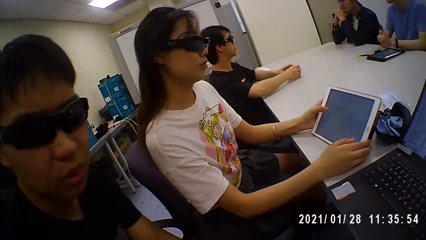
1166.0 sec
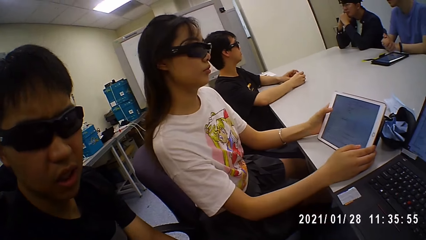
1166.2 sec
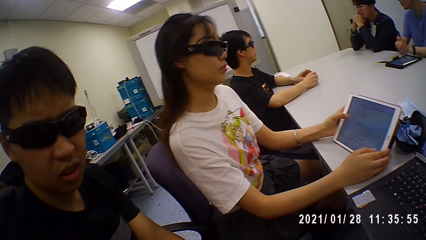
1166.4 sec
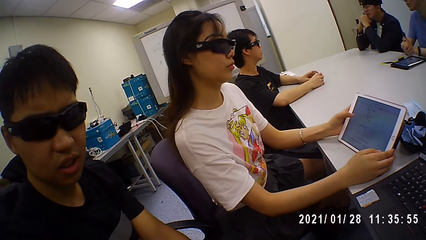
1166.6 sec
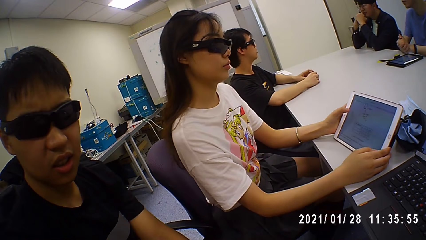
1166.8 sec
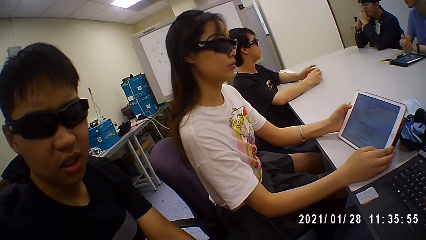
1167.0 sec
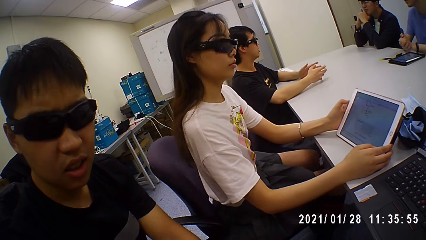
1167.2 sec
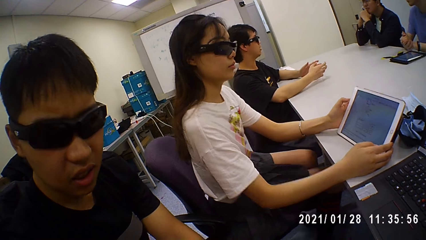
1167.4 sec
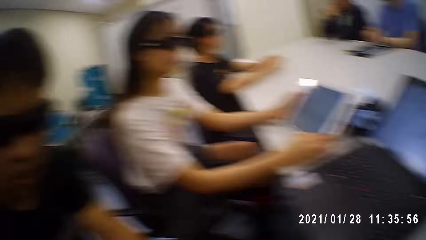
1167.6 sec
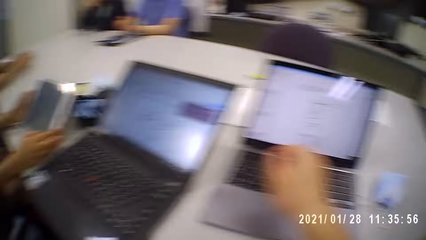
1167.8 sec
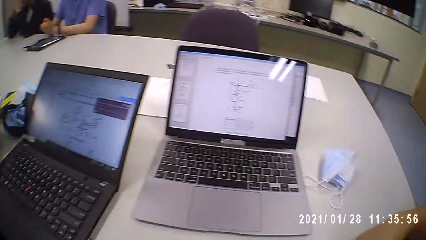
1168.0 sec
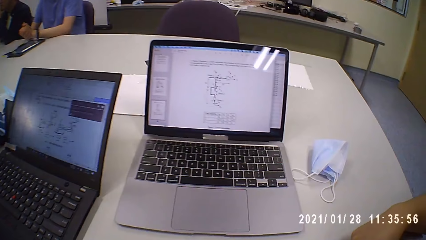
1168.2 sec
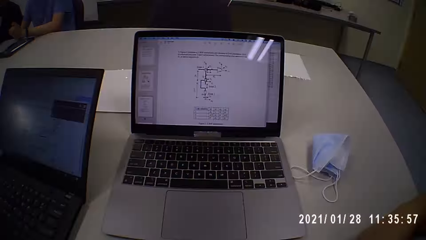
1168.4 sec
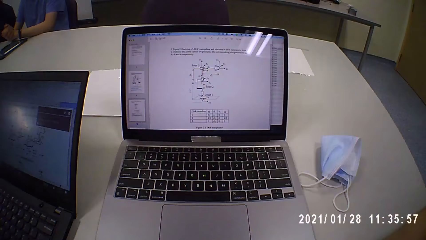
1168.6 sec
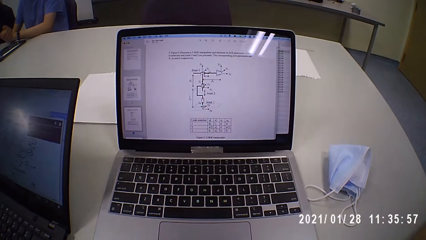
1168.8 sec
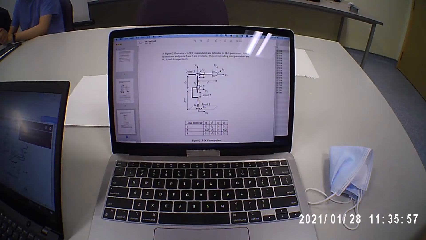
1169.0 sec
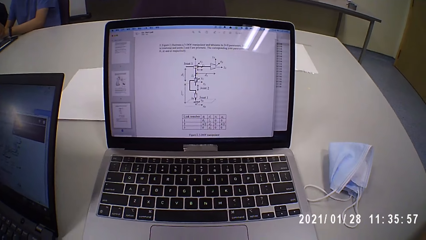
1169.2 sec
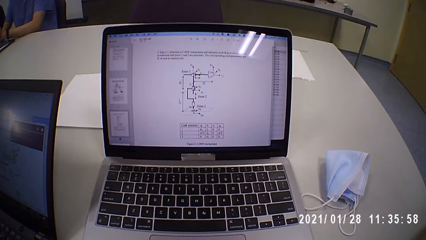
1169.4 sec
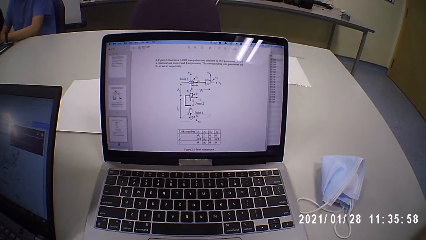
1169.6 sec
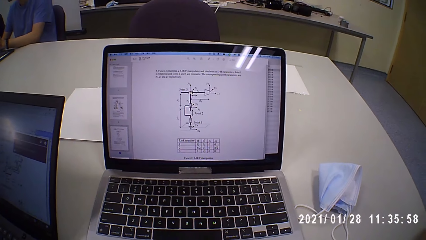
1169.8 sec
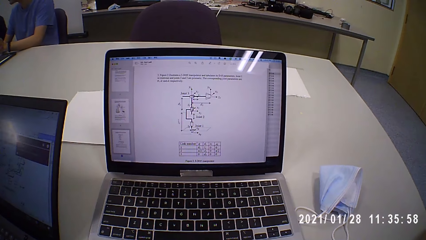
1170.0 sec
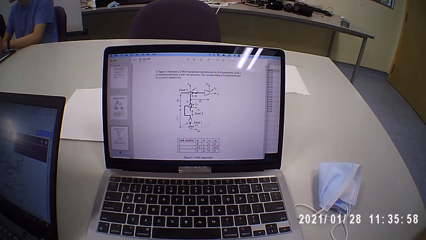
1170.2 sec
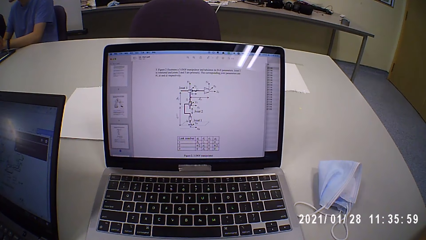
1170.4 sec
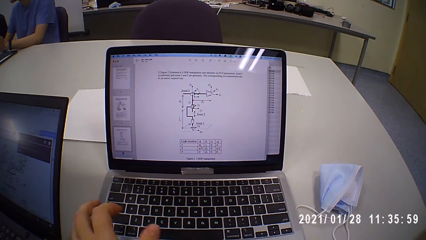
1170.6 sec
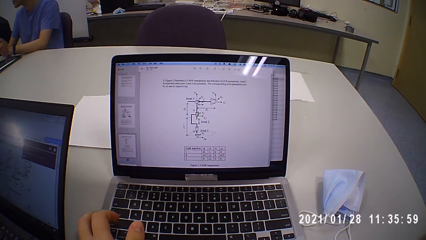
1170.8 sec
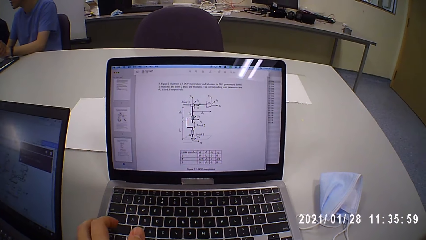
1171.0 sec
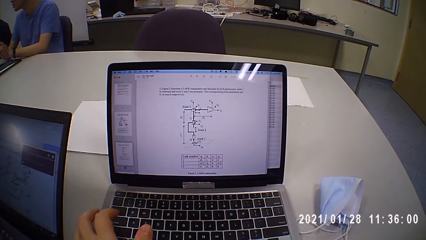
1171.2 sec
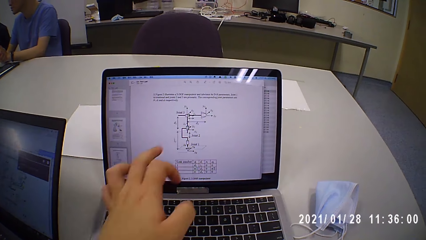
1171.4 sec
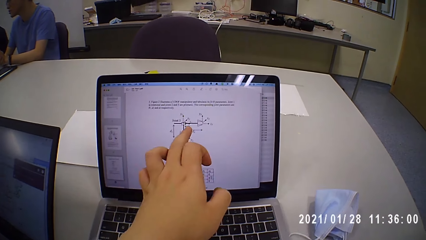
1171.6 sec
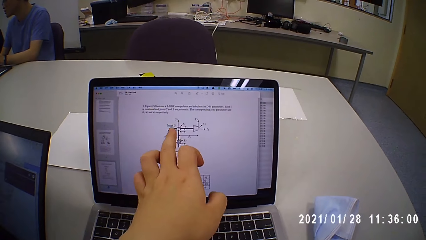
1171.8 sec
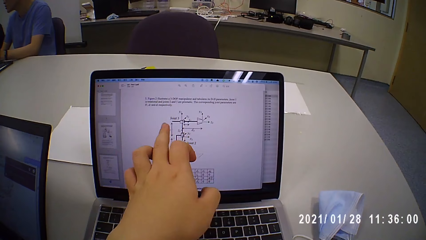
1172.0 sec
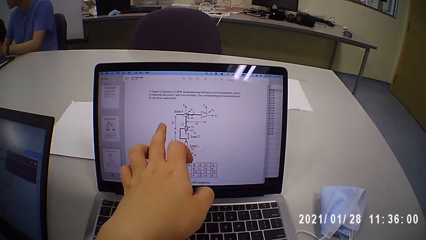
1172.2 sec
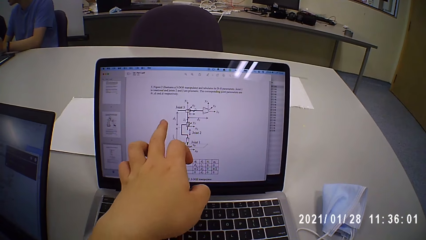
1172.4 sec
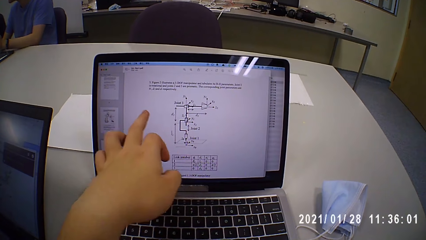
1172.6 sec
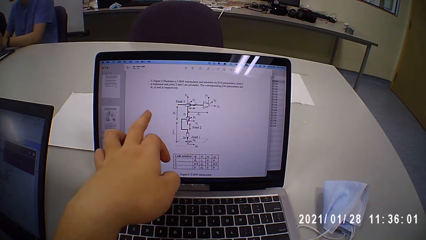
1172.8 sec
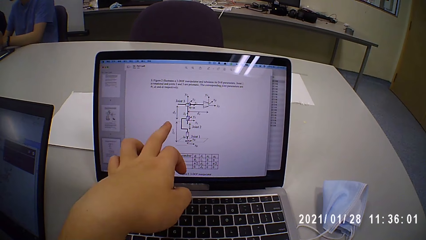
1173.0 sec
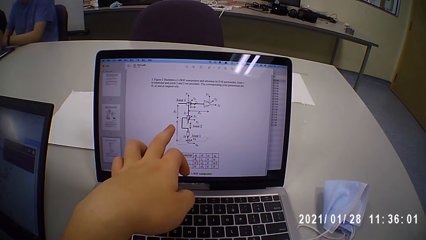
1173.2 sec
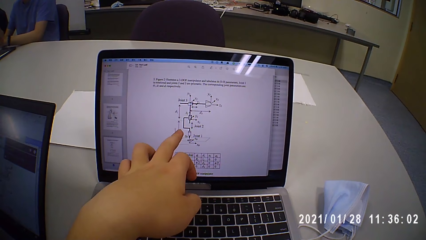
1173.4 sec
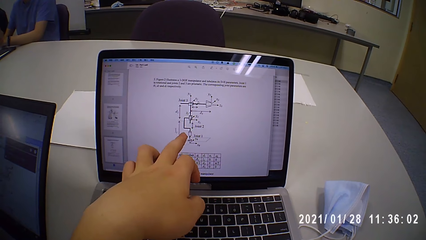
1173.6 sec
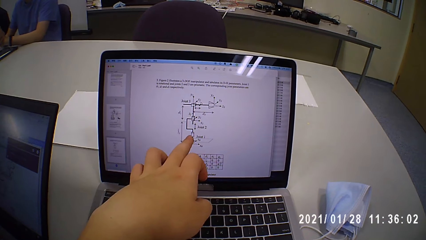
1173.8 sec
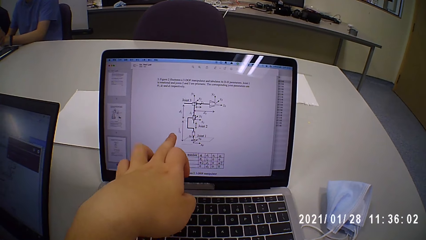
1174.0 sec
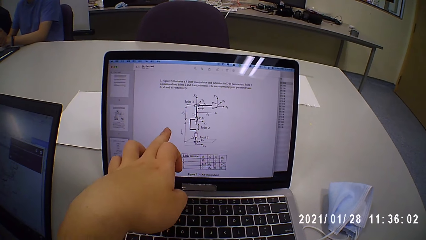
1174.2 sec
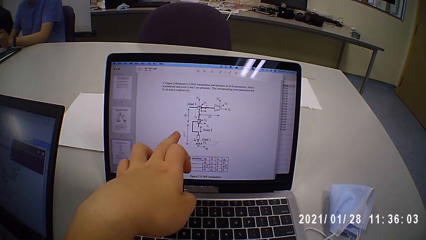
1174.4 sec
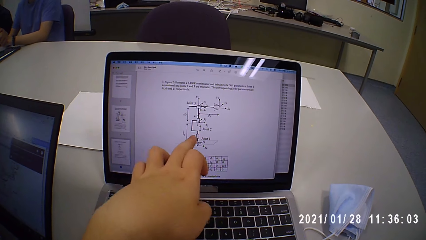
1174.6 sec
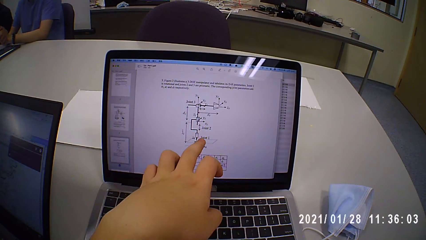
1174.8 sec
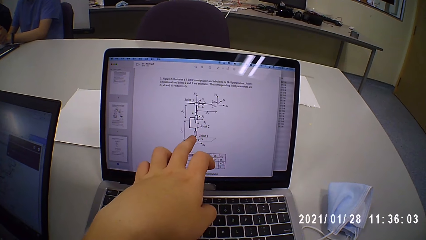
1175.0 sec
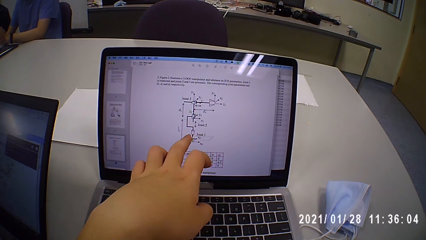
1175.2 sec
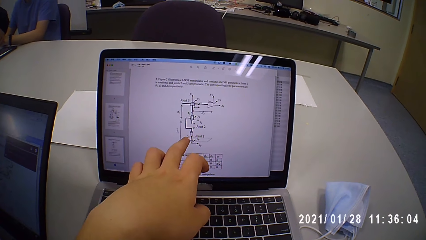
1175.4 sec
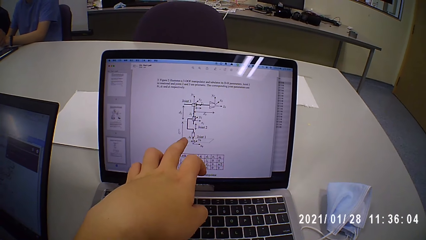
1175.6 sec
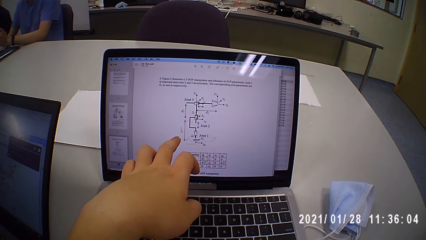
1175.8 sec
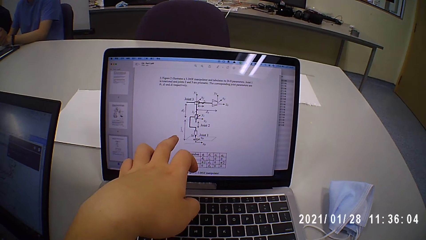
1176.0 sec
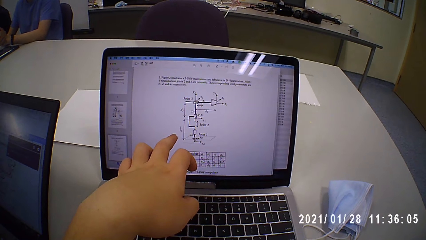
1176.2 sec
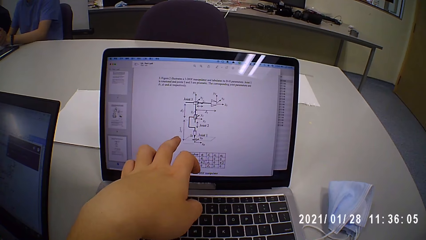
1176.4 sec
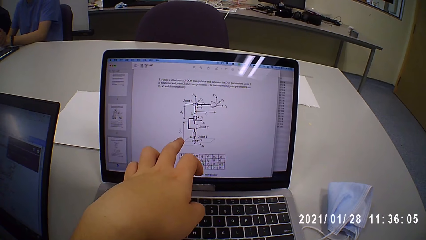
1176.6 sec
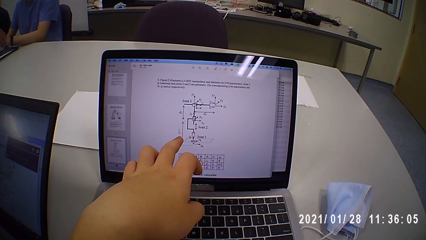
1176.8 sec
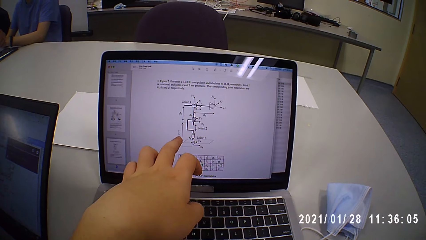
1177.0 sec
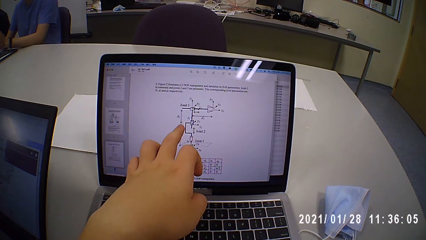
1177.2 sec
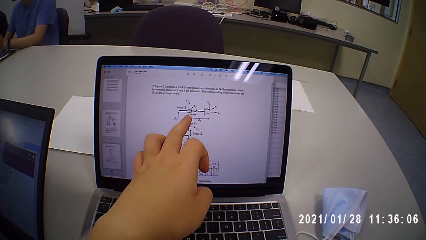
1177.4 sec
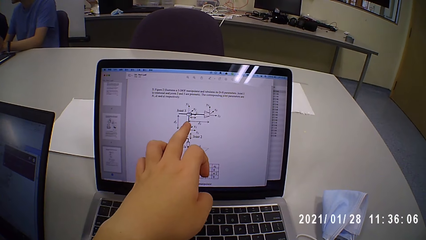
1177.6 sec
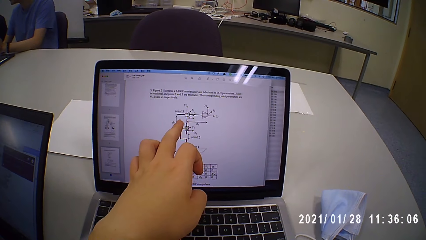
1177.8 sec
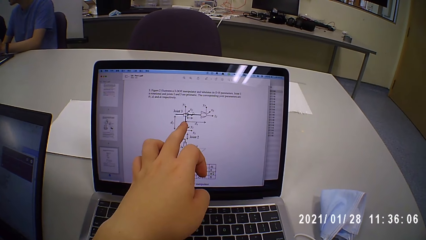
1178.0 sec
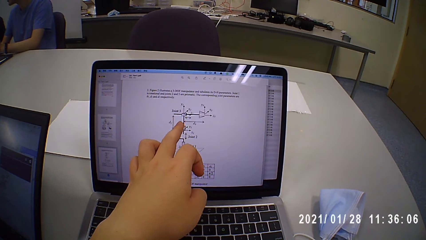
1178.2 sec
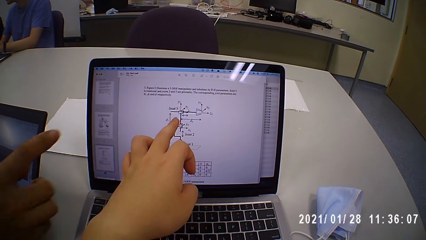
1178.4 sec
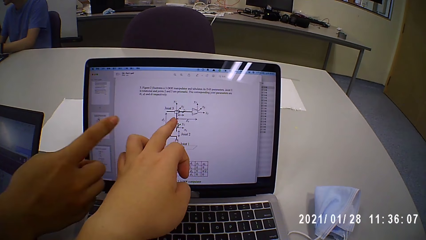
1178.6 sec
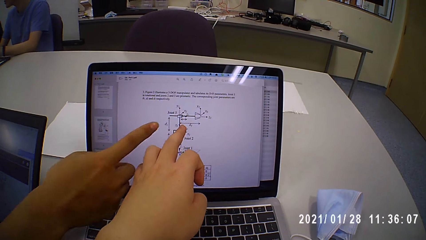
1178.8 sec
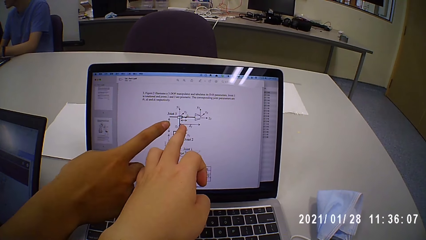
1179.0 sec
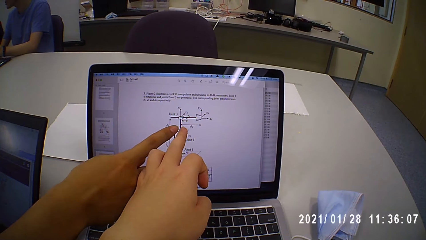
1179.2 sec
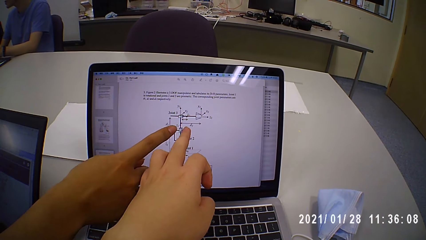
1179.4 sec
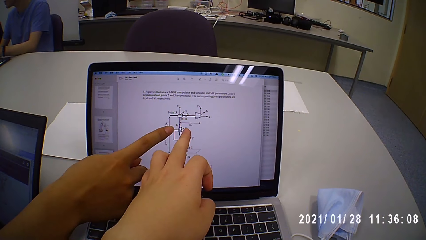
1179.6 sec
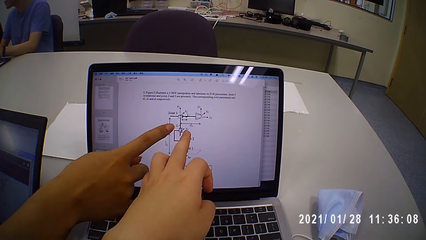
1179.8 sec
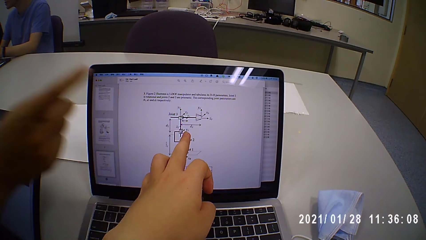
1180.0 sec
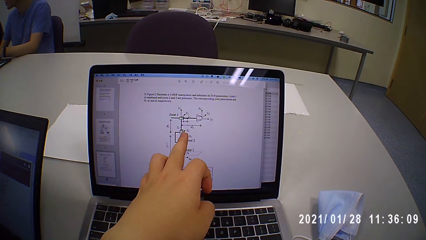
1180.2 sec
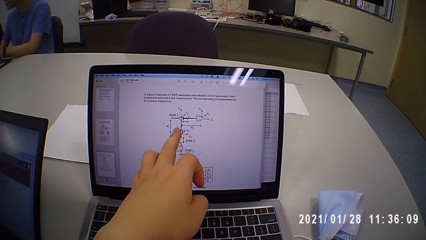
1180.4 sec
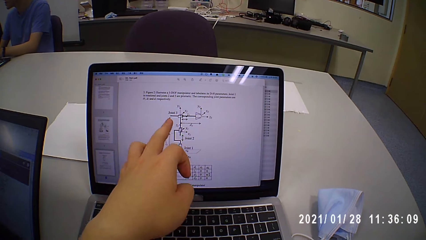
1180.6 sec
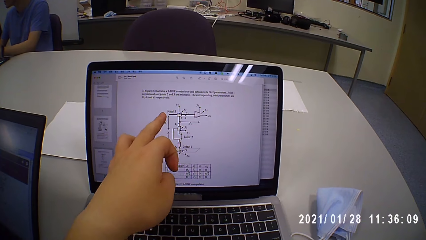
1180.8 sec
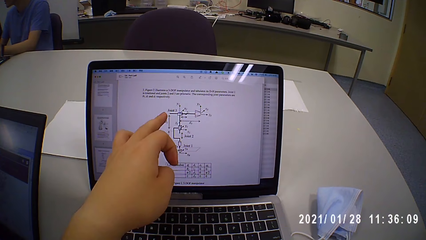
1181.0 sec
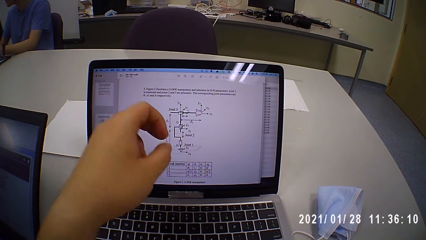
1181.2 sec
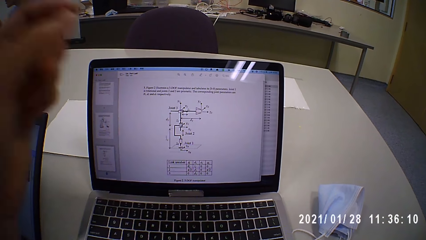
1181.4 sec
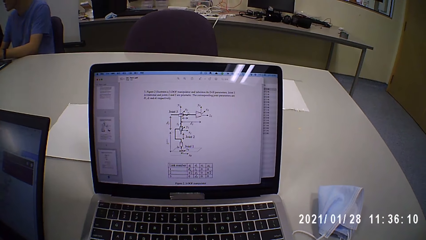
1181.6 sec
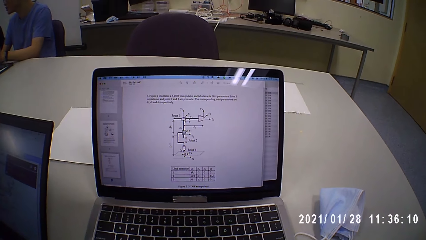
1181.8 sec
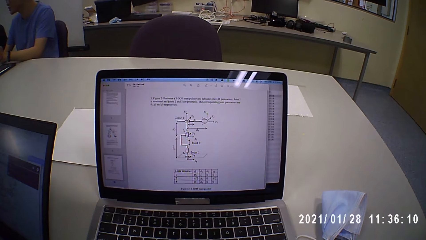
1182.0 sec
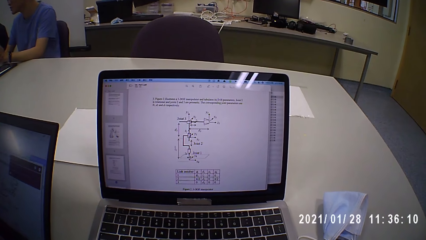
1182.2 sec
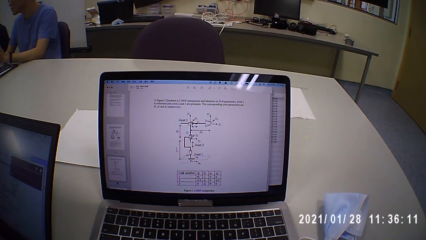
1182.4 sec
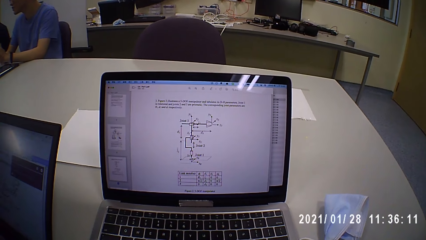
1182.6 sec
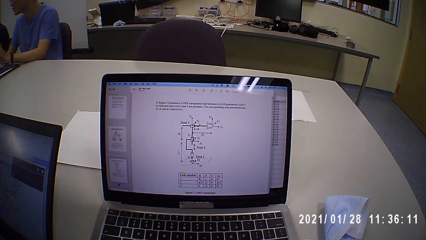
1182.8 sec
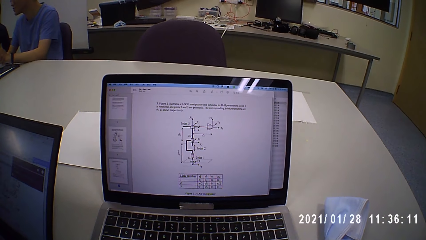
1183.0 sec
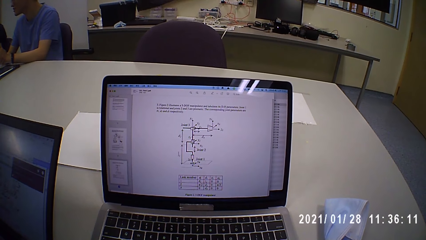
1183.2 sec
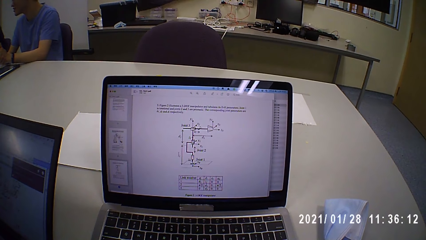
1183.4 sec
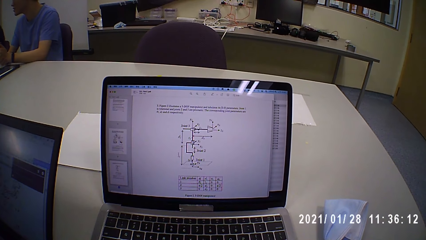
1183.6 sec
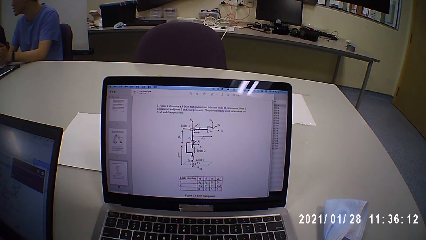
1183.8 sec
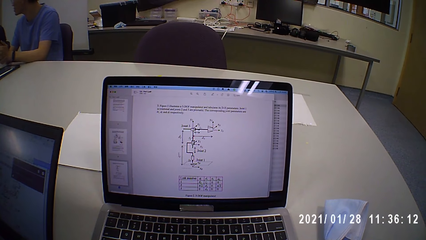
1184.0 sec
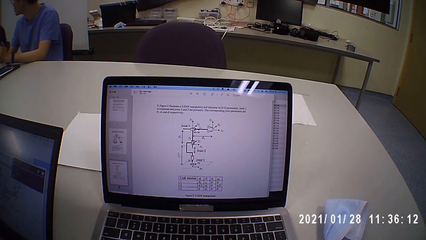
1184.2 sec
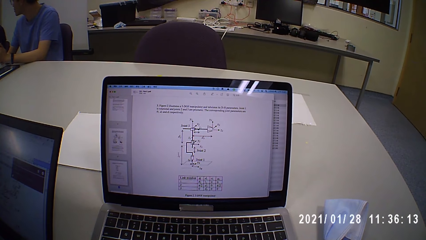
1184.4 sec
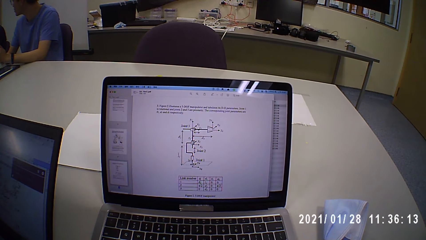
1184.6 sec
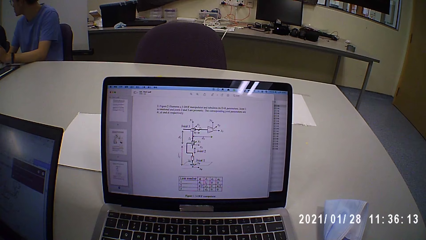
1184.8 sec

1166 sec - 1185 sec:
The camera wearer looks around. He looks at the laptop. He touches the keyboard of the laptop with his left hand. He touches the screen of the laptop on the table with his left hand. A man touches the screen of the laptop on the table with his right hand. The camera wearer moves the hand. He looks at the laptop.
